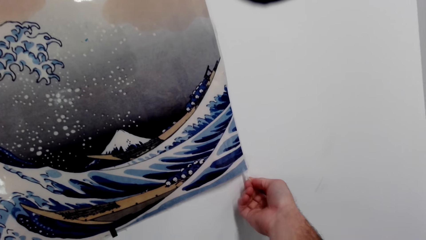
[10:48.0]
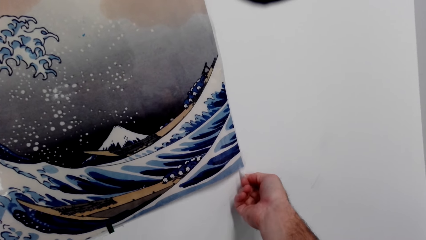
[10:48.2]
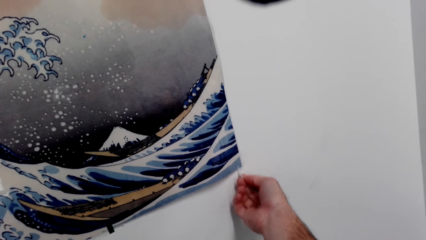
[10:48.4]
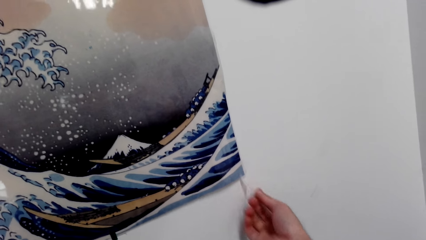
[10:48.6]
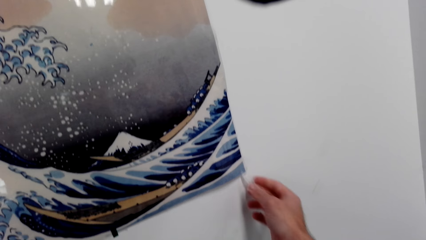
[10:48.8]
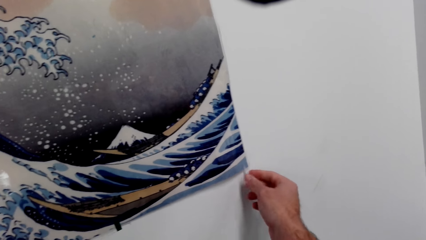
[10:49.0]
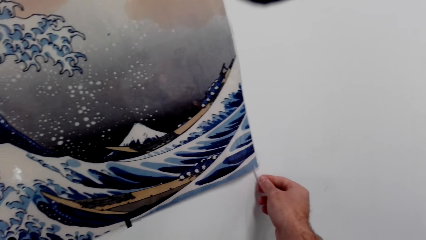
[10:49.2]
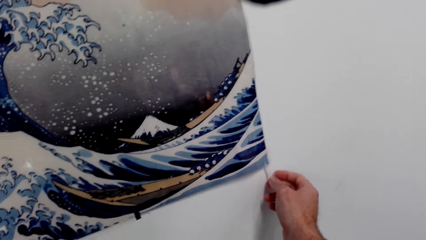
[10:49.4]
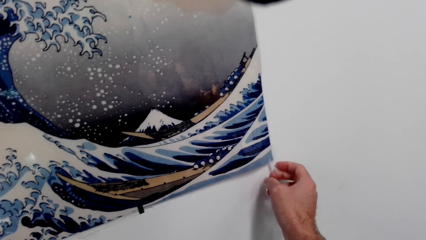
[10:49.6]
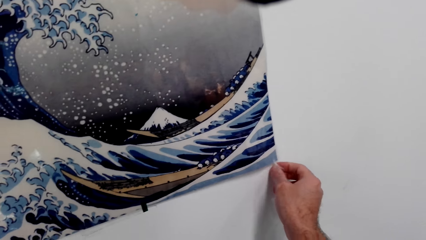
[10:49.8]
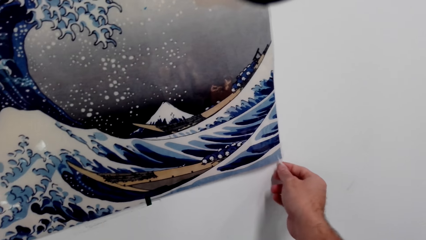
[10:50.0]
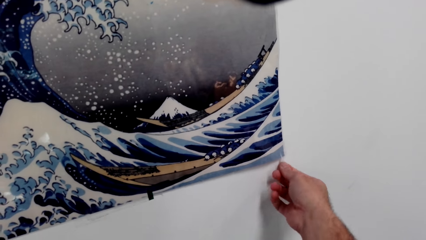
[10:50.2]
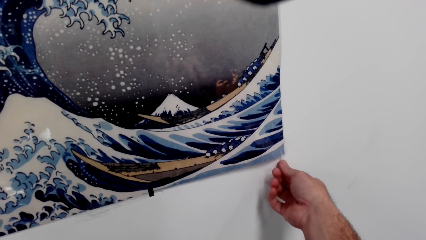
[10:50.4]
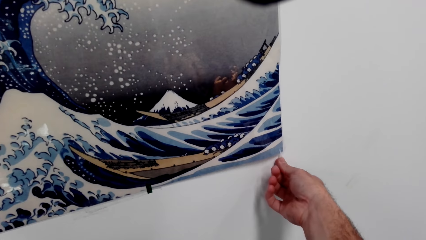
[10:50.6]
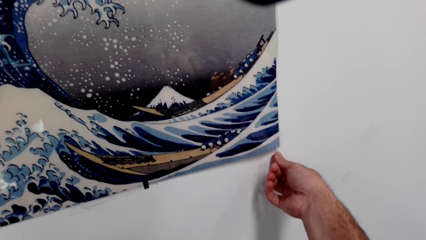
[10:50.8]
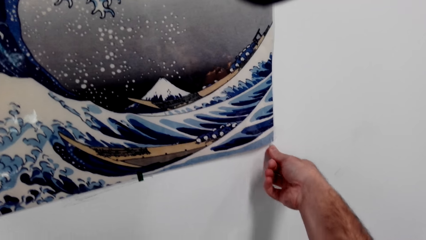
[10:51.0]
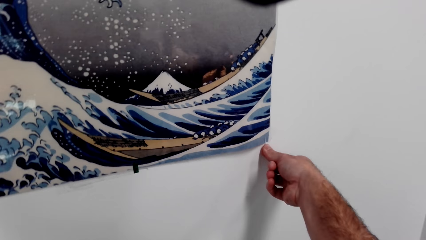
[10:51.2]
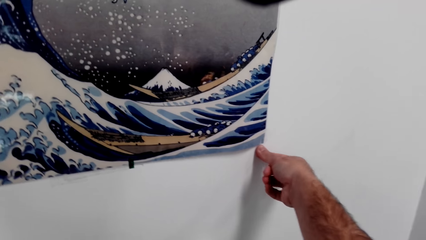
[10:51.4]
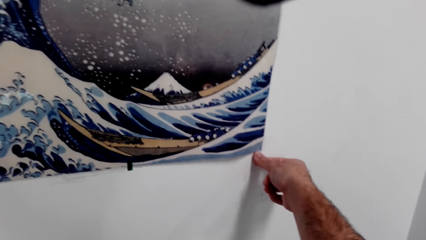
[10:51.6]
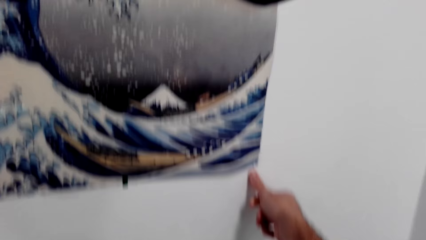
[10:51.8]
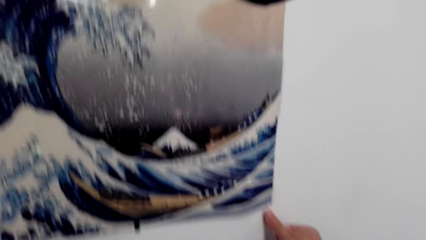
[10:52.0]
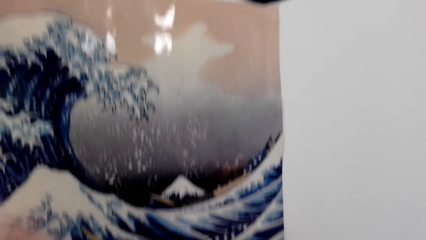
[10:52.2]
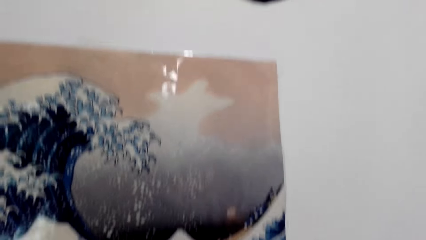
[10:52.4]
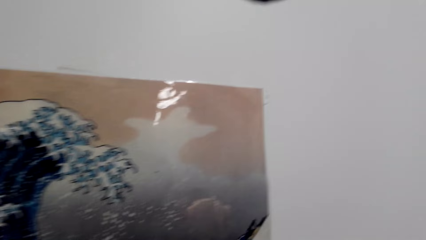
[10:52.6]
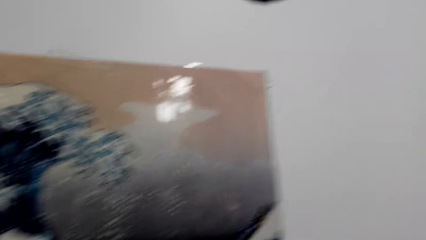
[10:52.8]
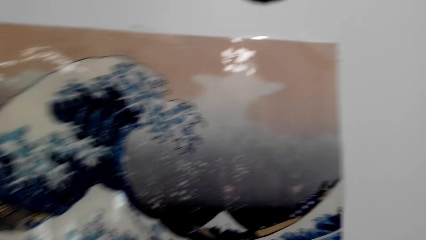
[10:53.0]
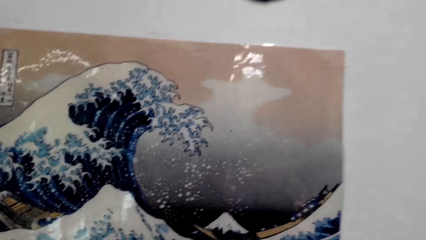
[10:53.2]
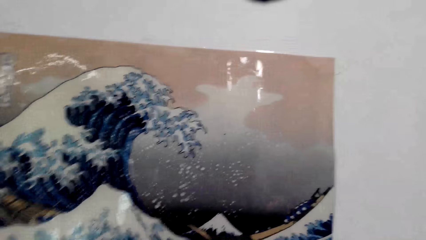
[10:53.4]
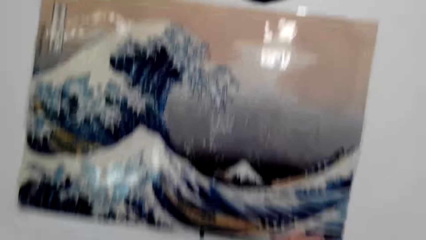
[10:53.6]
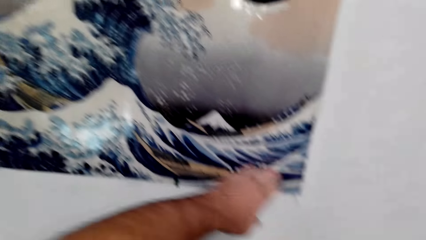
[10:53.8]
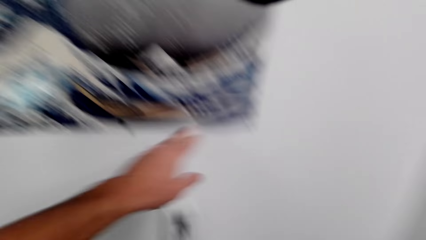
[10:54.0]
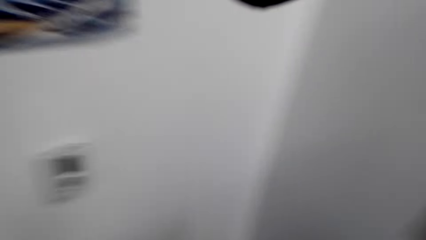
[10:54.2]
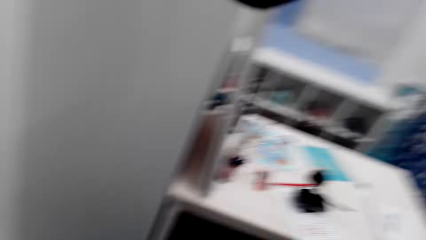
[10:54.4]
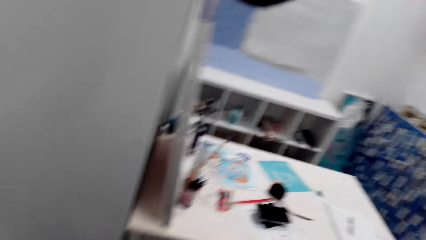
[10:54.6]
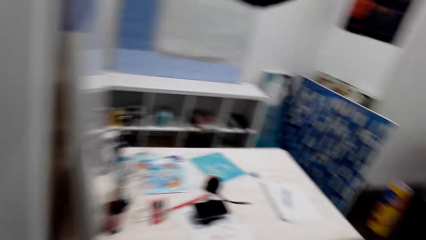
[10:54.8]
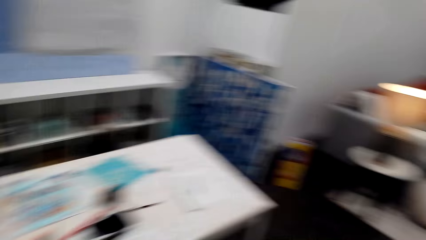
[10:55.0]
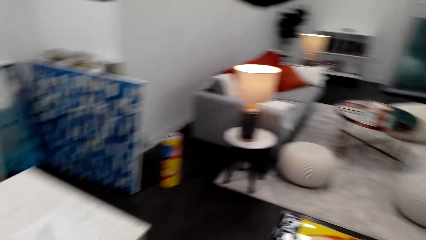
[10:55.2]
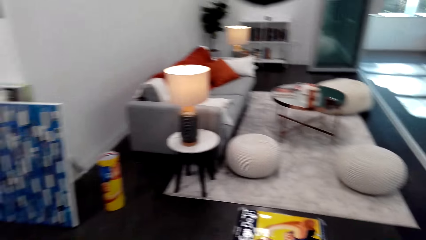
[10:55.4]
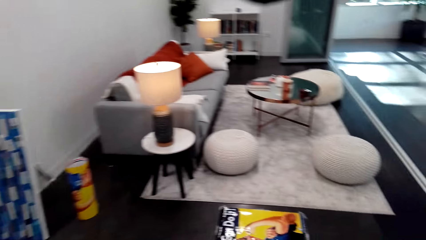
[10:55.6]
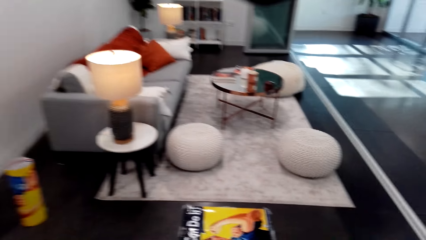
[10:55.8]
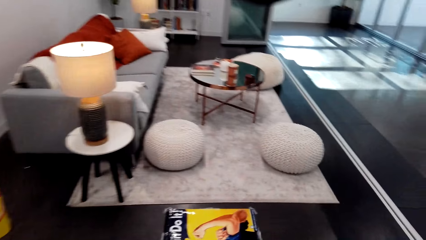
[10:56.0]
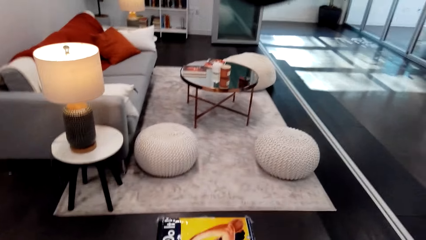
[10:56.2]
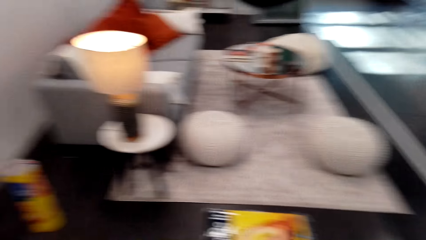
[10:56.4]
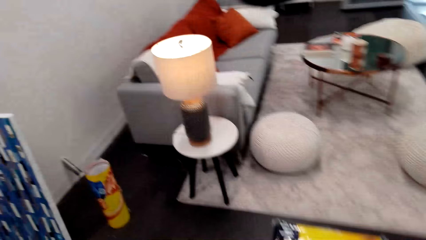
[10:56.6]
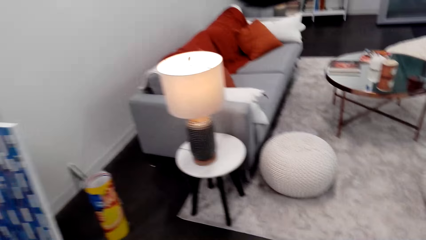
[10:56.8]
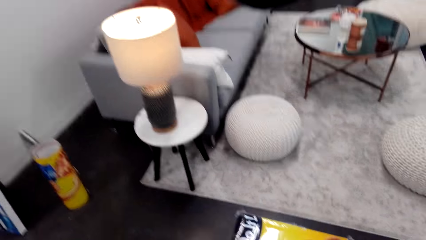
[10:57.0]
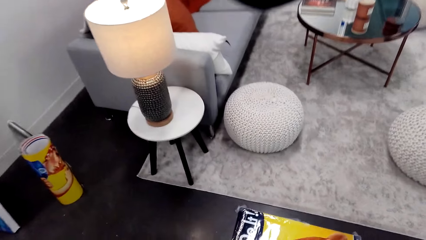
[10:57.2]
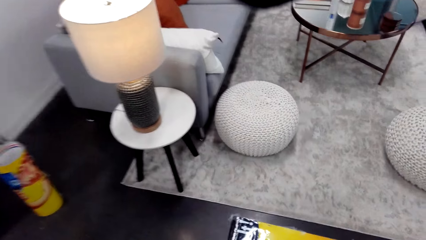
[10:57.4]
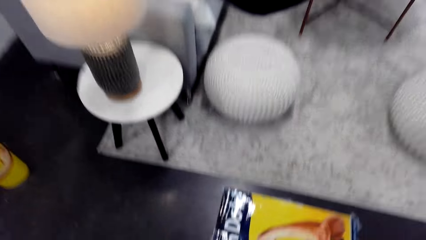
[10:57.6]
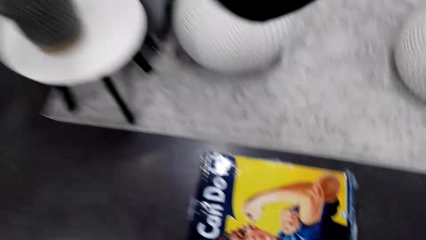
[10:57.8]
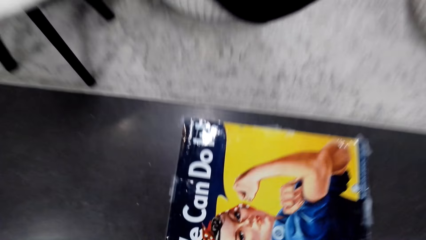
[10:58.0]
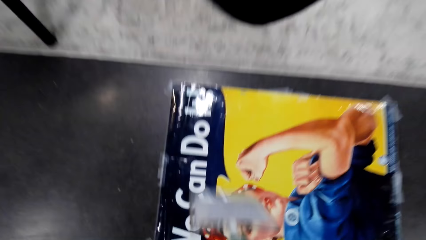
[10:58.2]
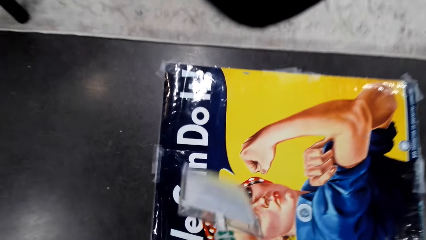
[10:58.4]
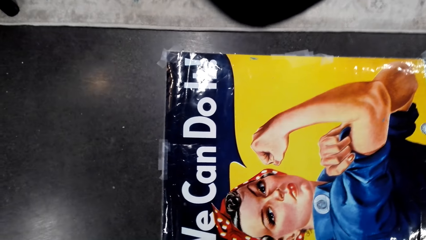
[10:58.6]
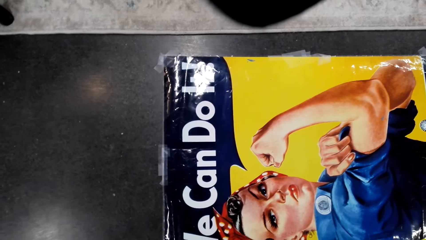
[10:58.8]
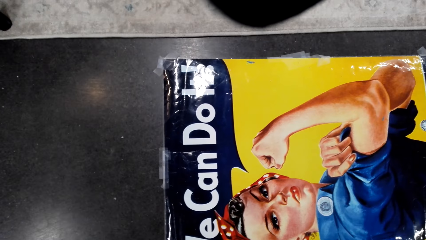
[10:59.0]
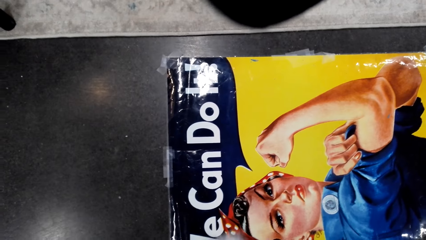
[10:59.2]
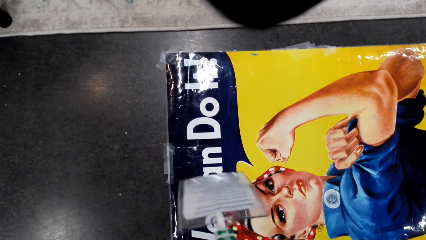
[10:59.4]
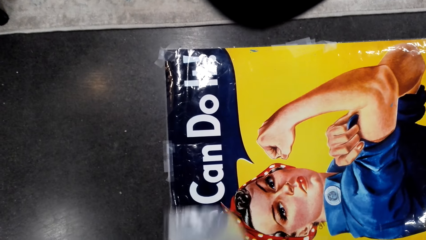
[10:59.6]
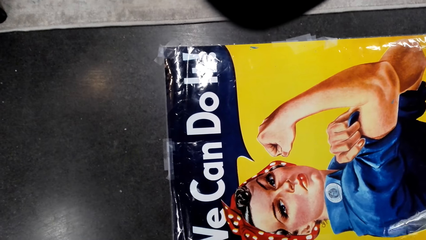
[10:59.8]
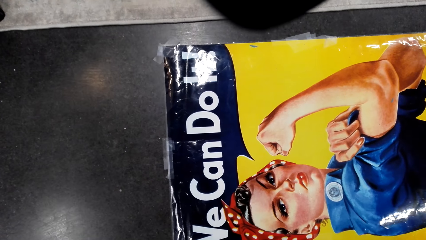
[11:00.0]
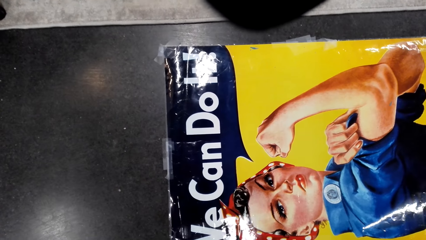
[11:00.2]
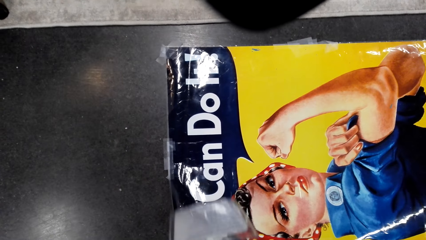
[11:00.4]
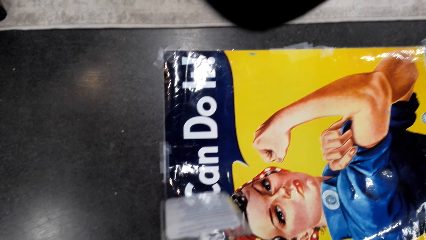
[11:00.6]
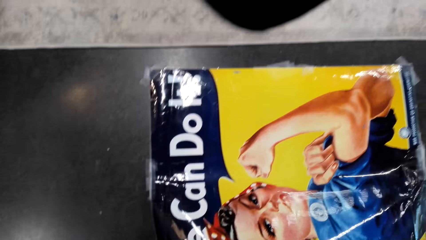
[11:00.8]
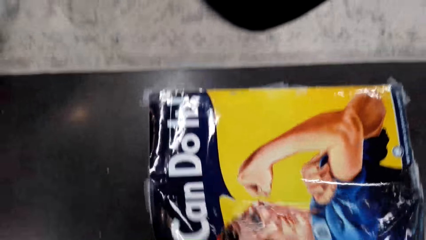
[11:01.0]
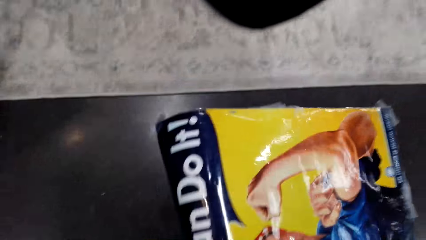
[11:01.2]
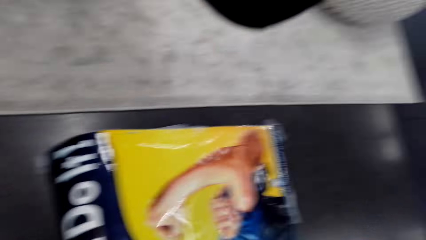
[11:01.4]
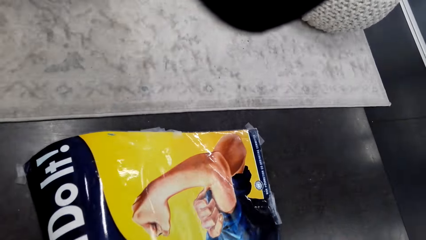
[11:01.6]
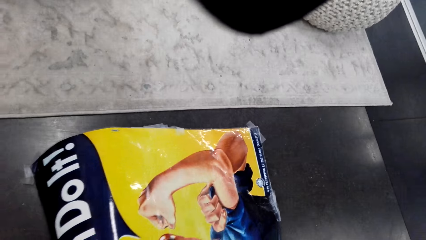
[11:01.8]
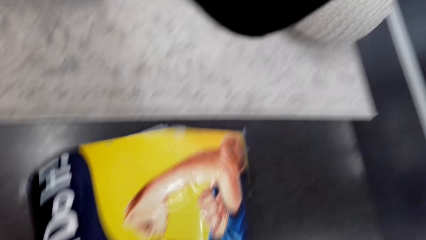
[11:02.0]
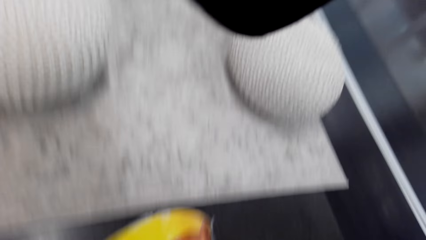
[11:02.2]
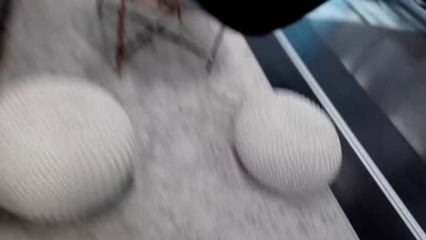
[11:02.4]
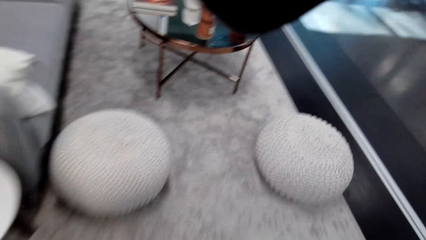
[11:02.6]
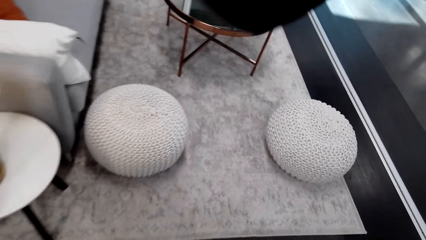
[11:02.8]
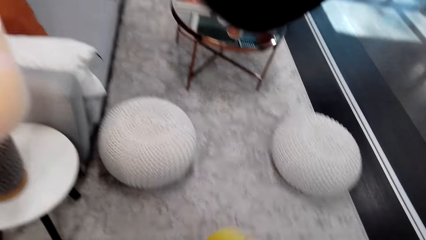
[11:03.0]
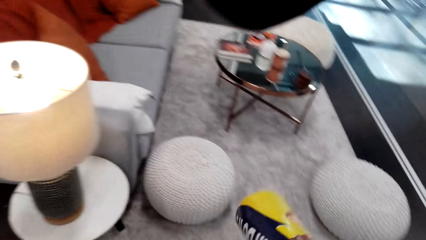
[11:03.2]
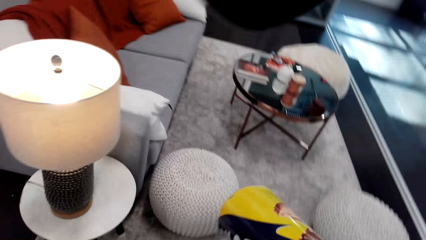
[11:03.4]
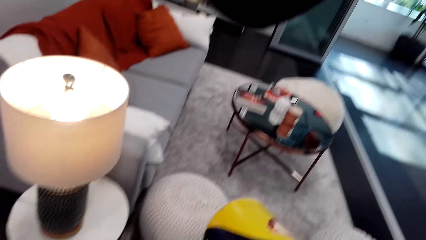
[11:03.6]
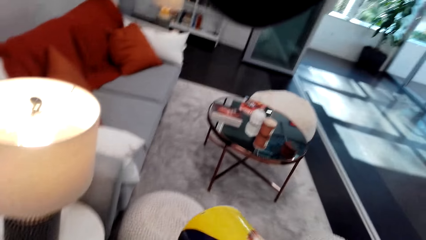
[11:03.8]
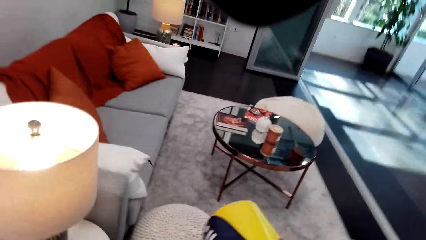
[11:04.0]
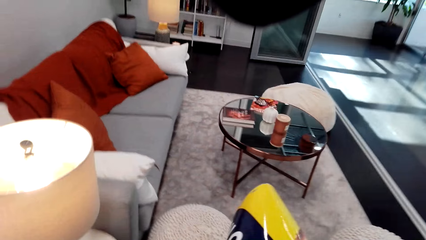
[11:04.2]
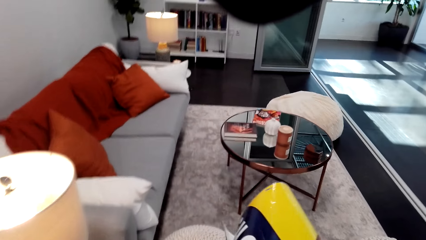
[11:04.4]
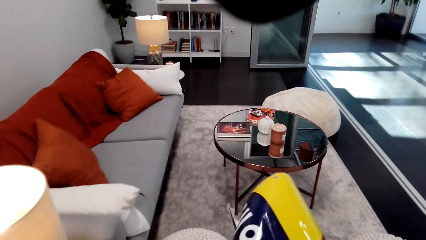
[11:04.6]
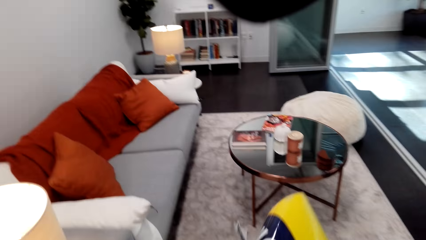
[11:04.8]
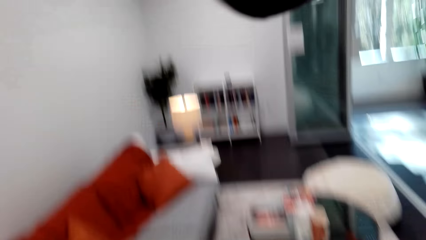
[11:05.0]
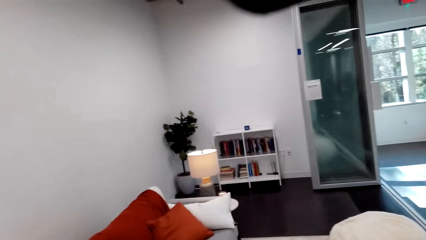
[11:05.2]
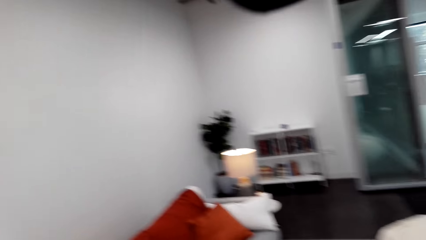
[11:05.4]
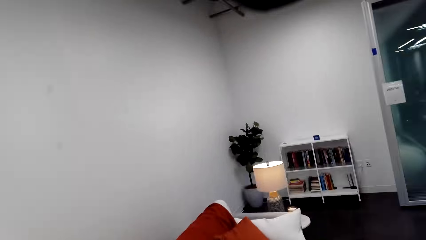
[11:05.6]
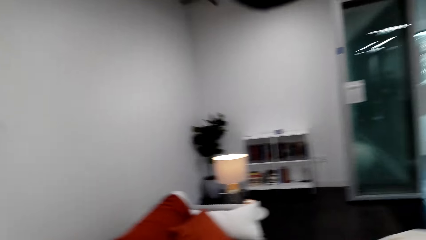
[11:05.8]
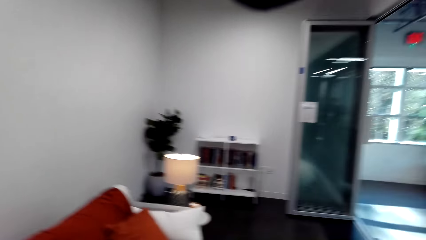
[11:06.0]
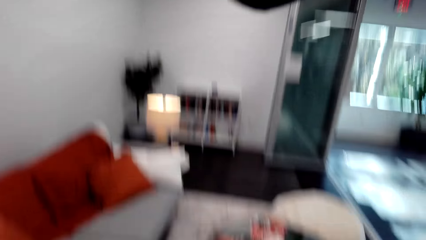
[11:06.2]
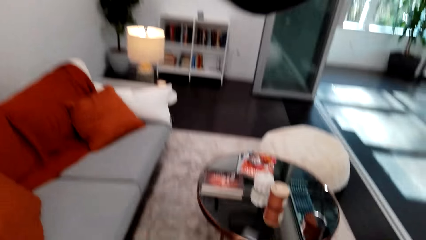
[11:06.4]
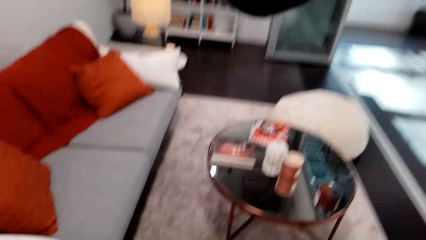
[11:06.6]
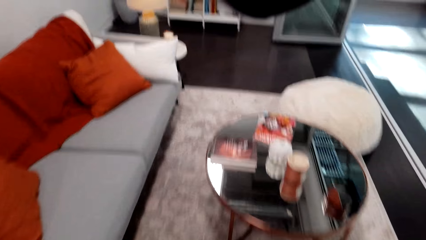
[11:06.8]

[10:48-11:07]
The camera wearer walks on the room. They look around the room. They pick up the decoration. They raise a picture. They hold the decoration and walk toward the wall.
